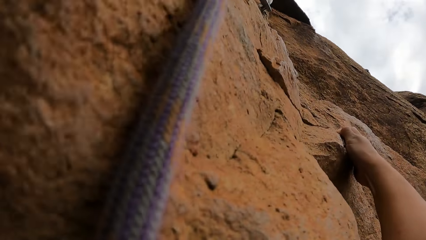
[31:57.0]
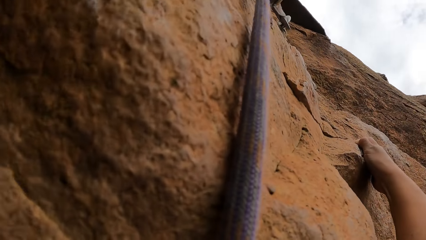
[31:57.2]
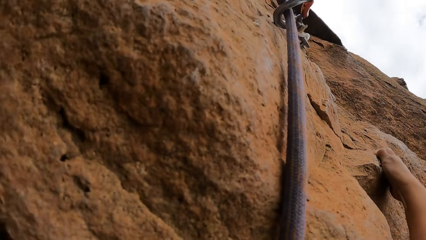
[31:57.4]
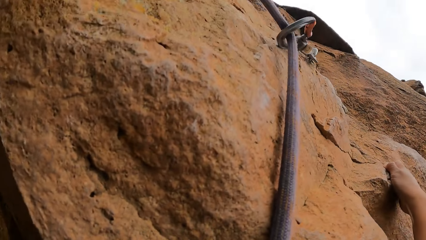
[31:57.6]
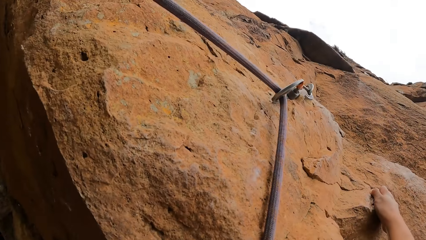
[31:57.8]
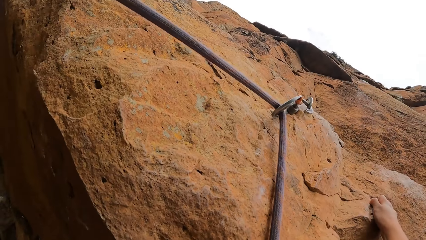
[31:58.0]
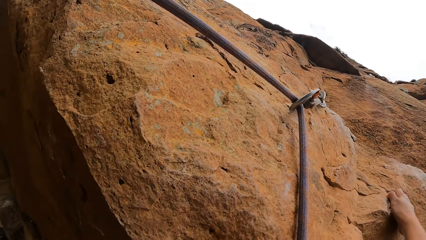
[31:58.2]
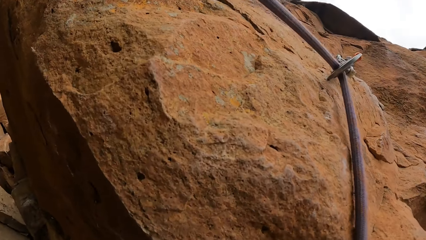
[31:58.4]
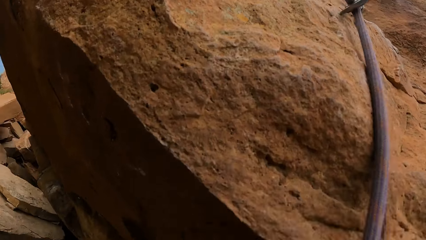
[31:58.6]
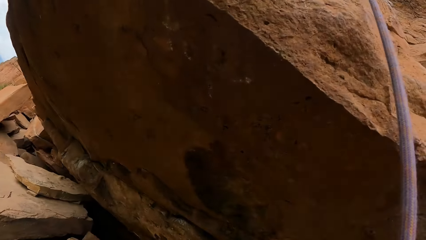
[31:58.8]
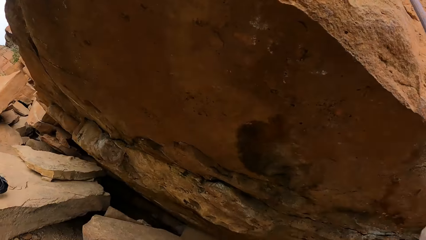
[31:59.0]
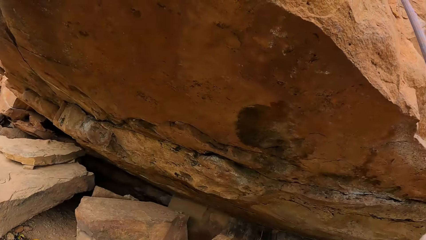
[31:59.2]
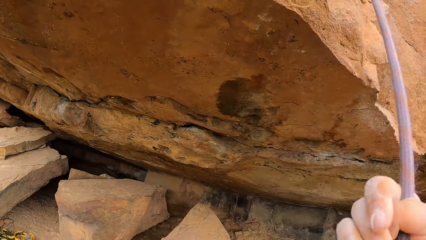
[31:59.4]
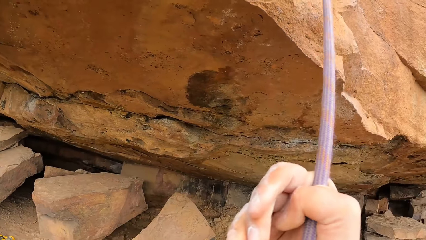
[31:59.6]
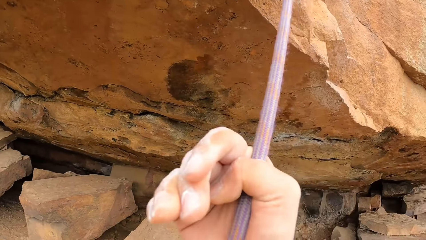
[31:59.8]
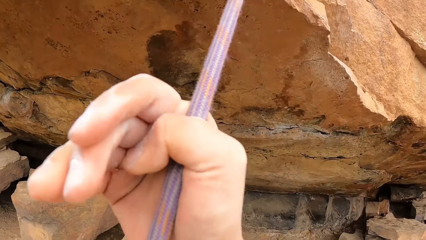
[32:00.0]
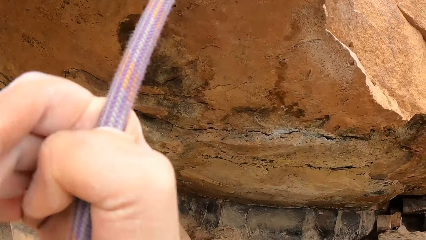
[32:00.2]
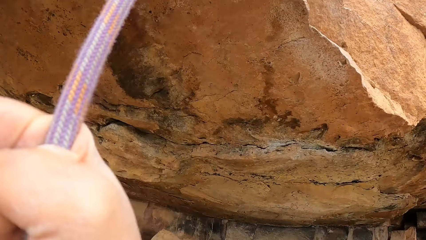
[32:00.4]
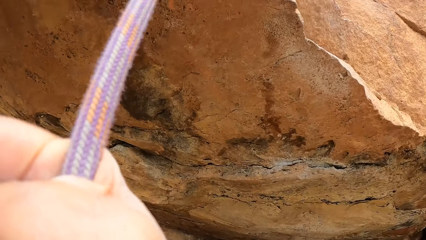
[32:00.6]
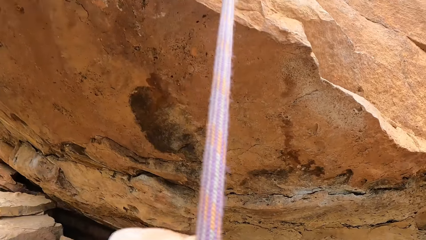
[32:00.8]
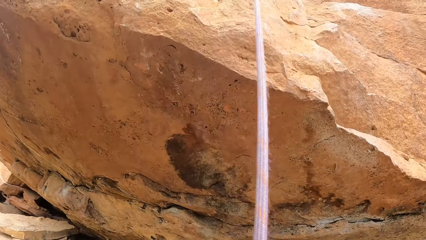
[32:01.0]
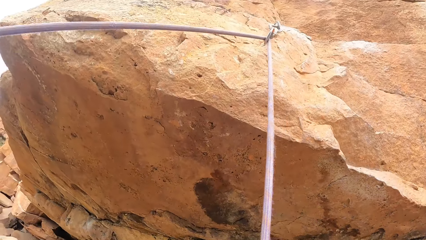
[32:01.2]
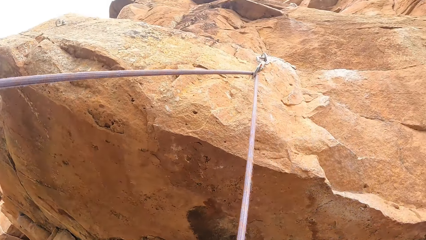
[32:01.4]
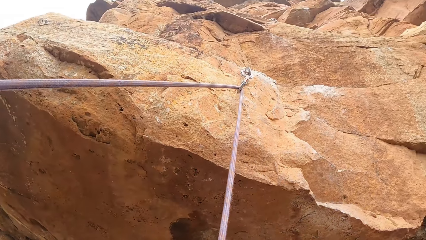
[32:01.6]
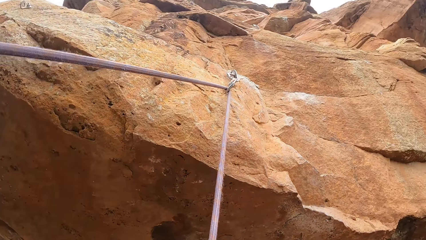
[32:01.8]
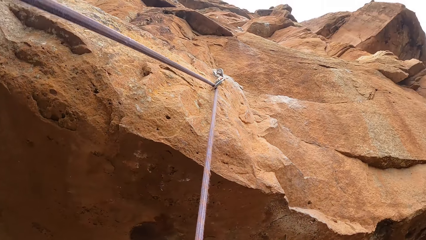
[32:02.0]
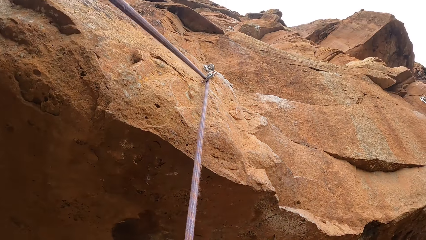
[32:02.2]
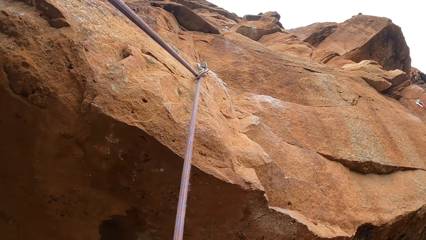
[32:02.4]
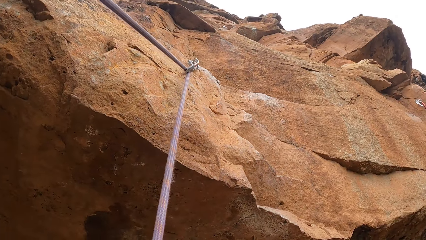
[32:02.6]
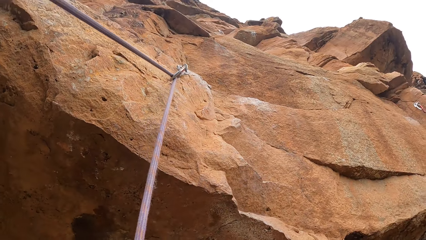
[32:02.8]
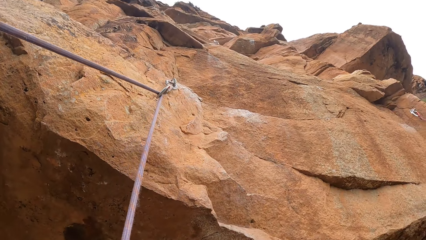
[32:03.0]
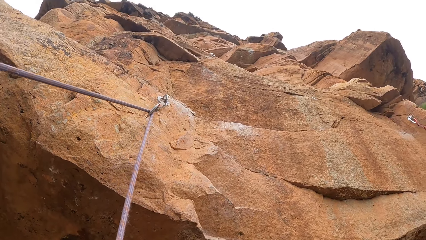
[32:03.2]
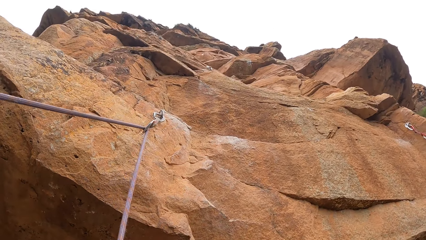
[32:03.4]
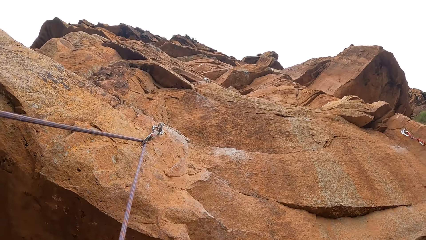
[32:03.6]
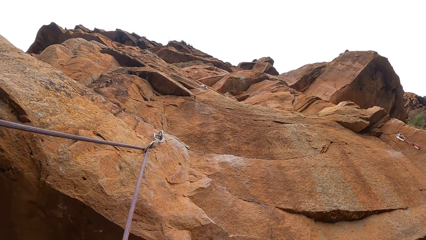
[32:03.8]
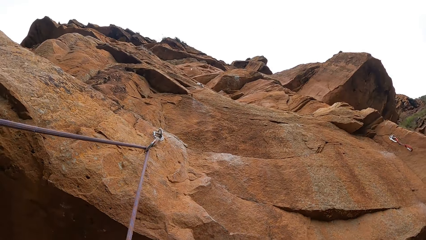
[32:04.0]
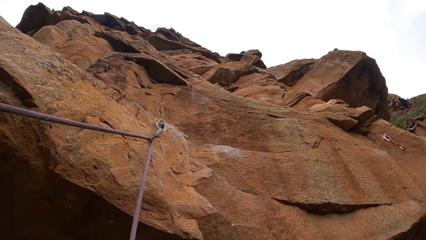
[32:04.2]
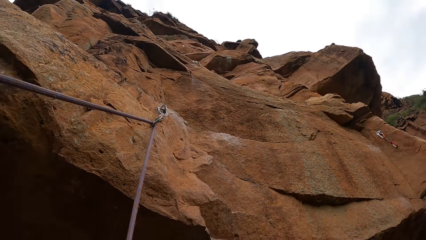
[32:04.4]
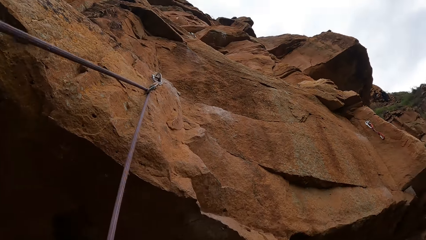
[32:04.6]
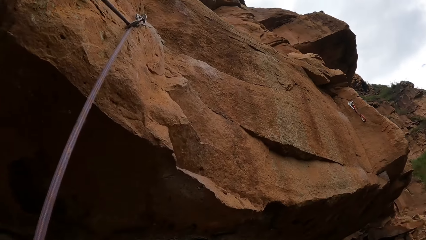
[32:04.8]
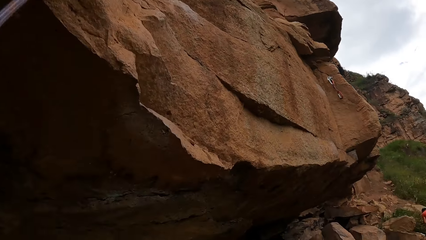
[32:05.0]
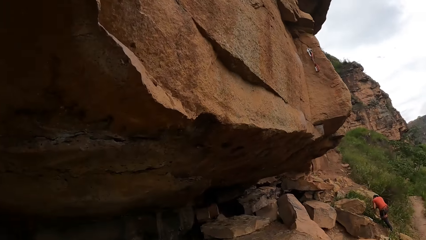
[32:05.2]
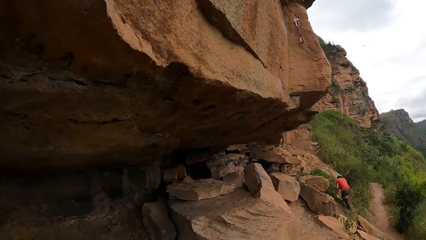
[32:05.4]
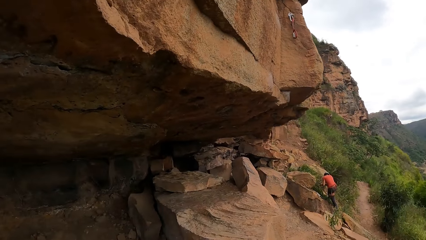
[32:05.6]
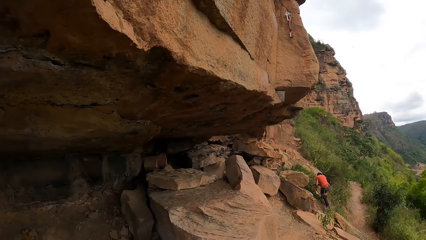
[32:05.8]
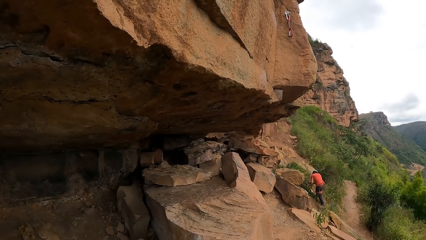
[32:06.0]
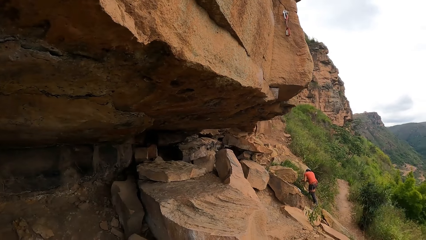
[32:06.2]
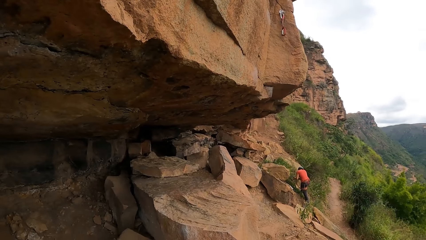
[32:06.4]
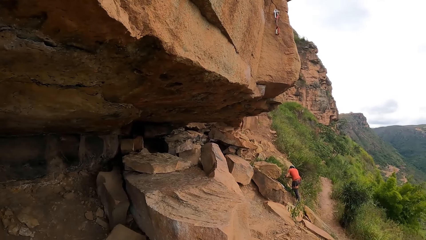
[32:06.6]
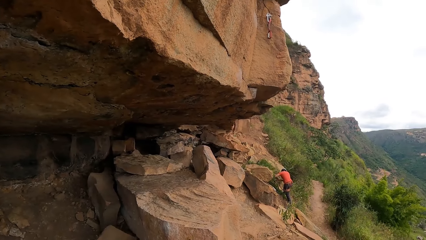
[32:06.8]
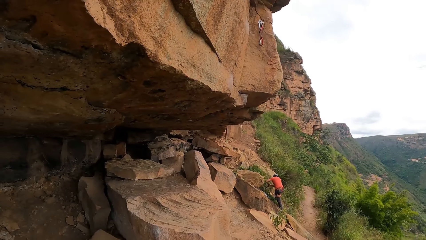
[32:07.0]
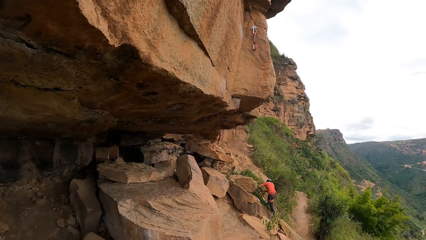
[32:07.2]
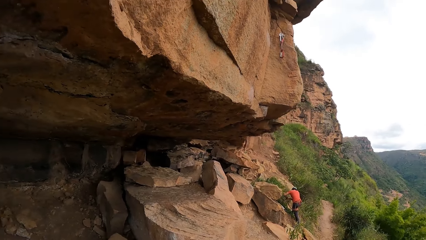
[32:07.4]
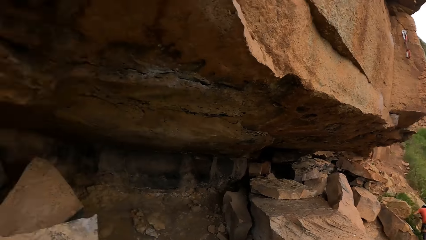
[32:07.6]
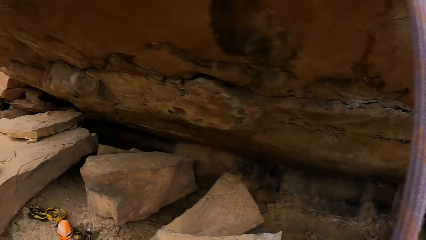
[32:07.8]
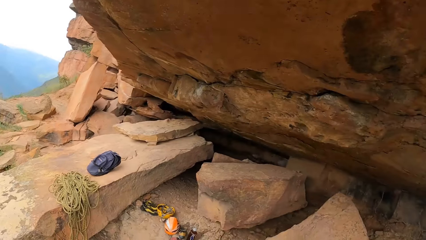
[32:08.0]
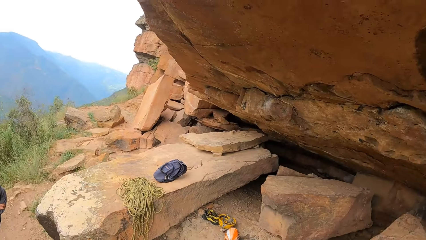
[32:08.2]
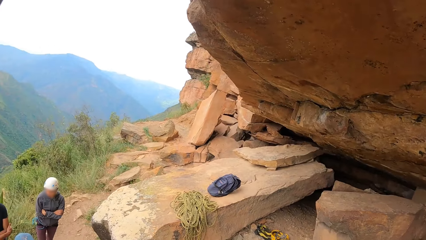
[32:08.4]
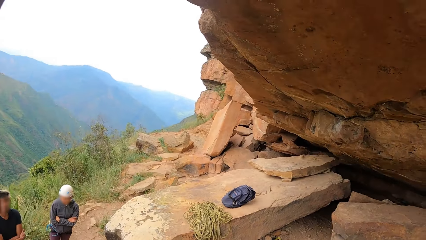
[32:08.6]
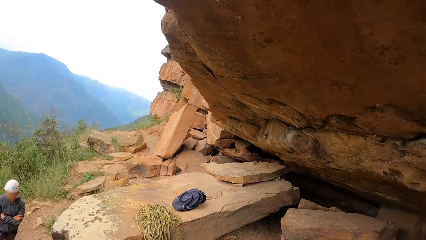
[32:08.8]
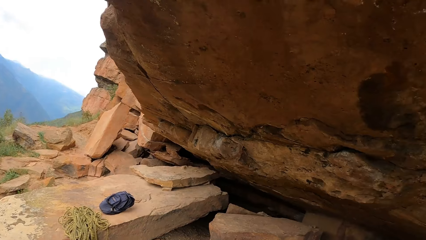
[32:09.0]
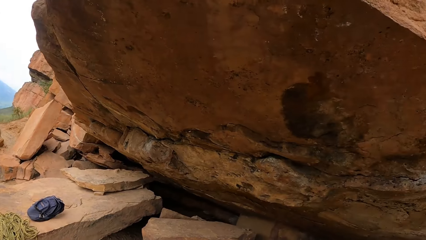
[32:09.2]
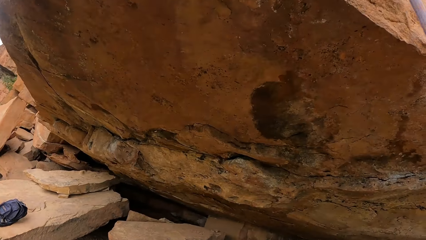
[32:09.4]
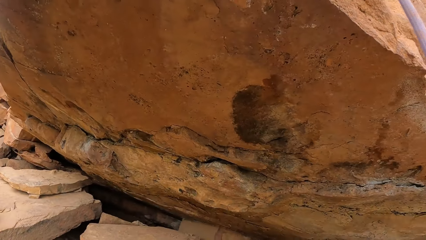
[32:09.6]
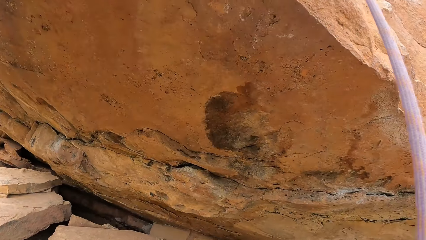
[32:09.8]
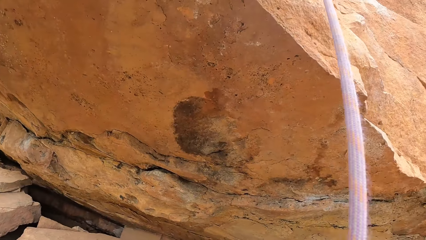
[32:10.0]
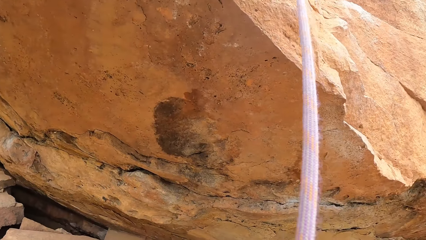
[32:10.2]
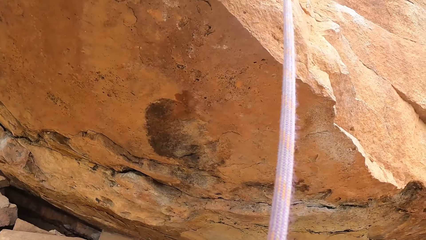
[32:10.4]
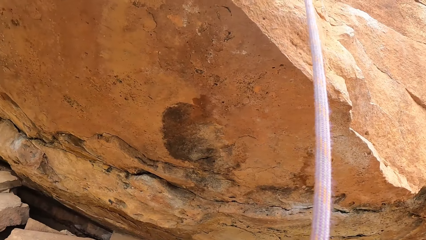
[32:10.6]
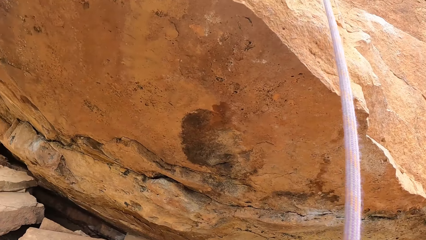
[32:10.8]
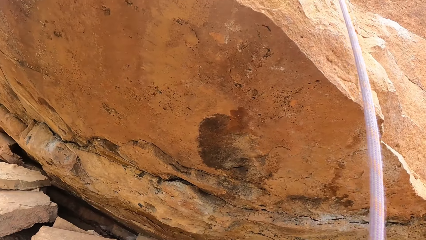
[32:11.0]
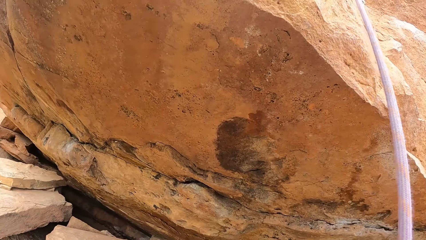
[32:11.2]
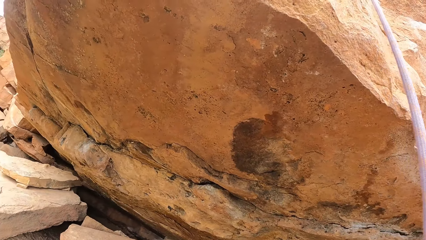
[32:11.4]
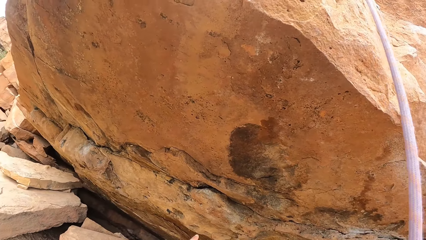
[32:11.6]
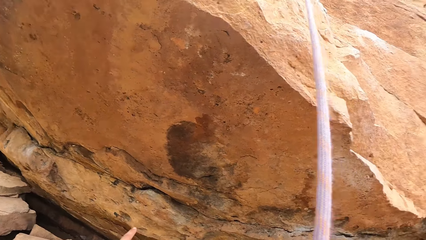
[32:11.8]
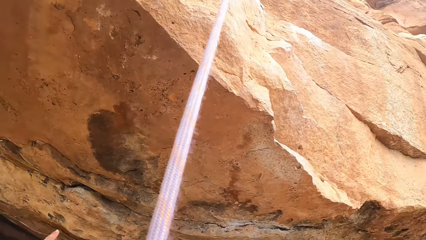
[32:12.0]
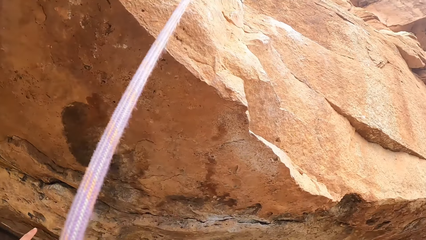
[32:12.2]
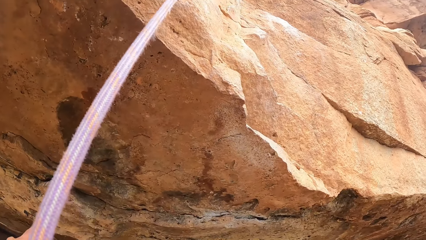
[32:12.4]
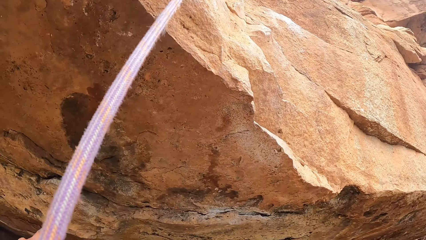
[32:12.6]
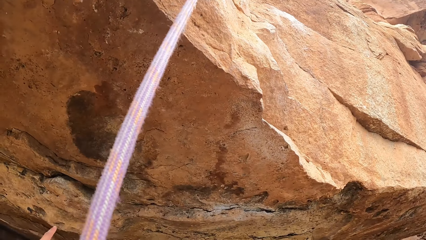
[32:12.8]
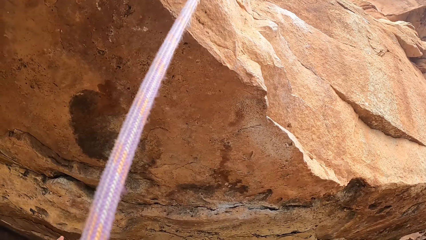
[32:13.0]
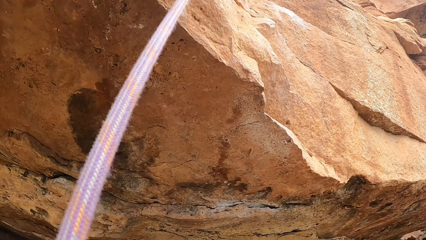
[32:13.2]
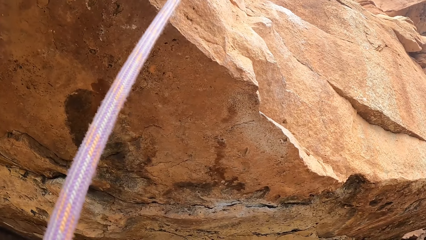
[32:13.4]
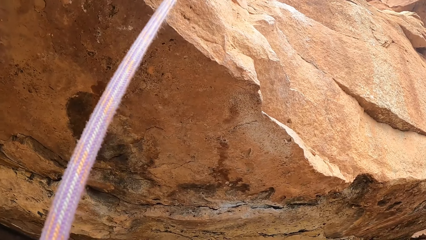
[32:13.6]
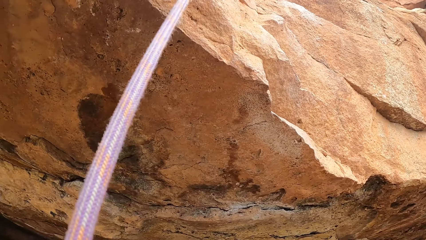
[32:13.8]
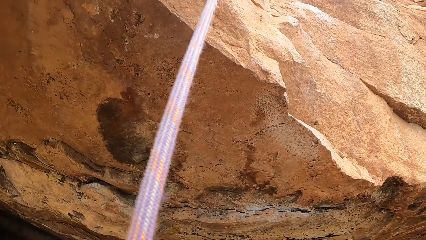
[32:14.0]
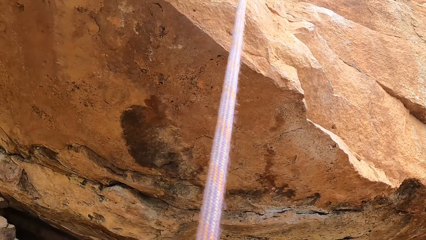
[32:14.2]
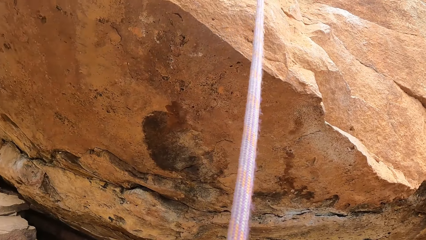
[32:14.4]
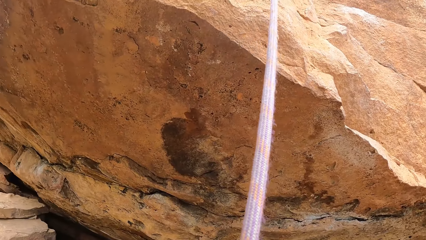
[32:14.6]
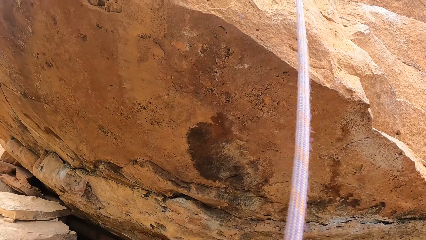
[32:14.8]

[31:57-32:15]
The camera wearer holds a rope tied to a rock with the right hand. A man climbs the rock. The camera wearer looks around the canyon.
